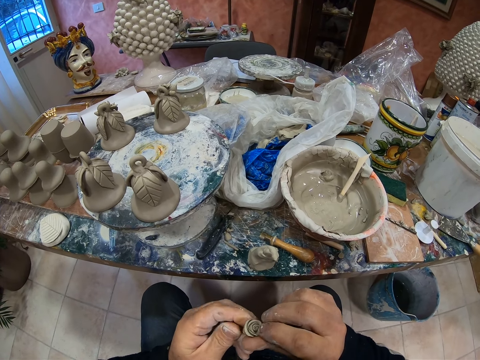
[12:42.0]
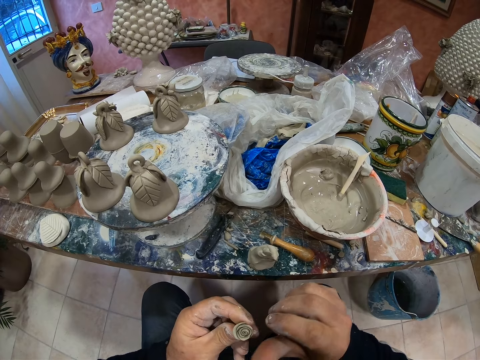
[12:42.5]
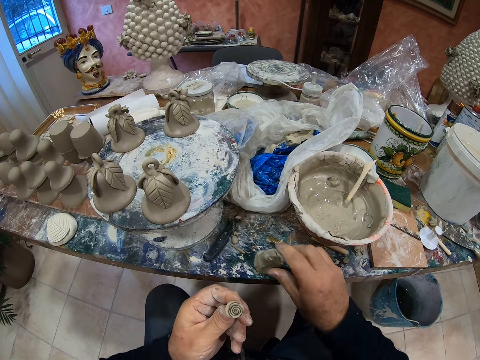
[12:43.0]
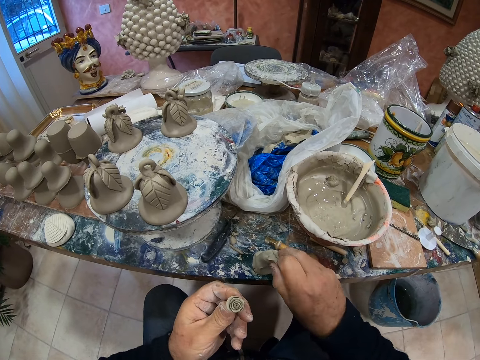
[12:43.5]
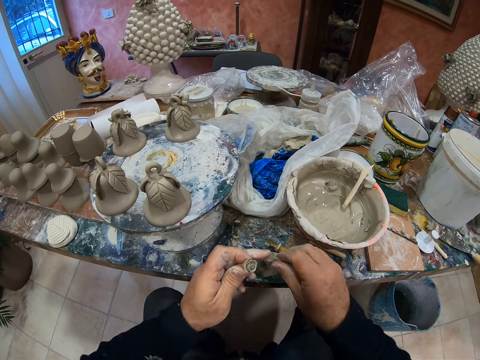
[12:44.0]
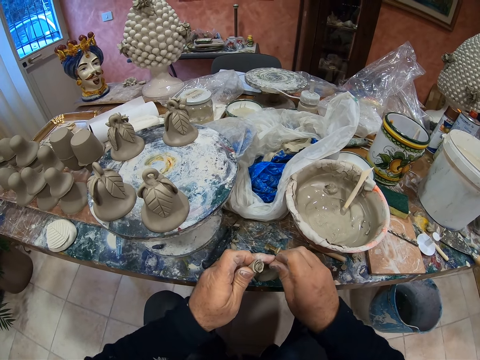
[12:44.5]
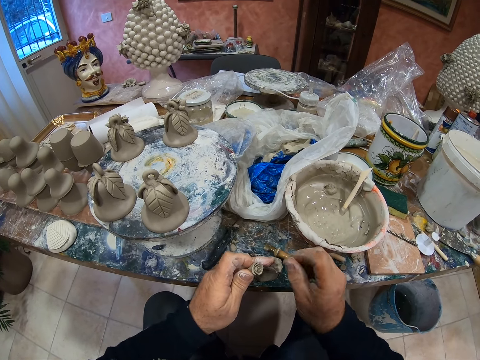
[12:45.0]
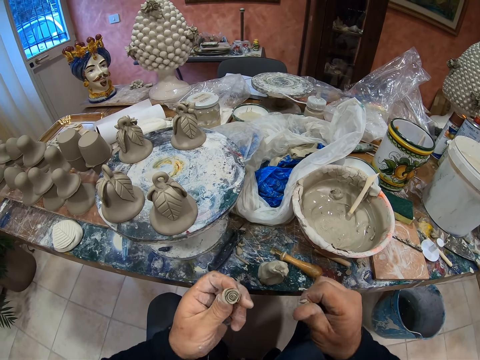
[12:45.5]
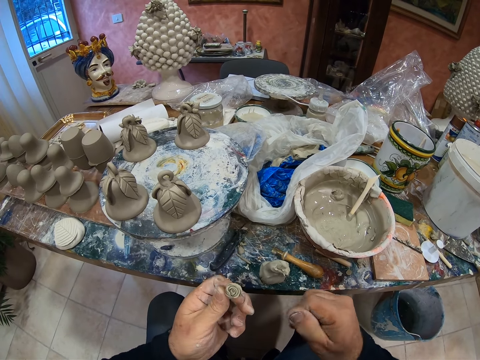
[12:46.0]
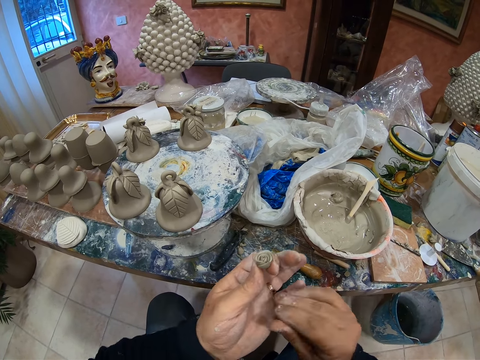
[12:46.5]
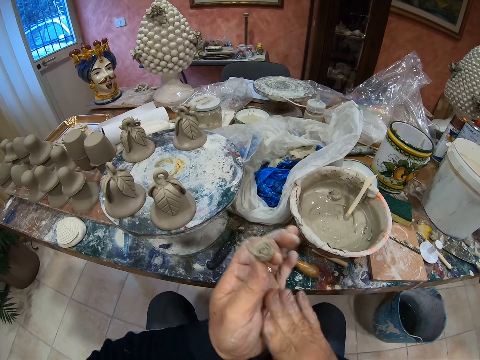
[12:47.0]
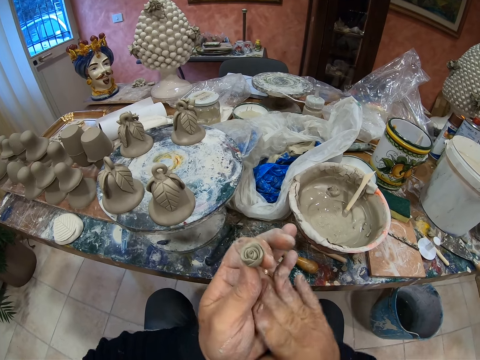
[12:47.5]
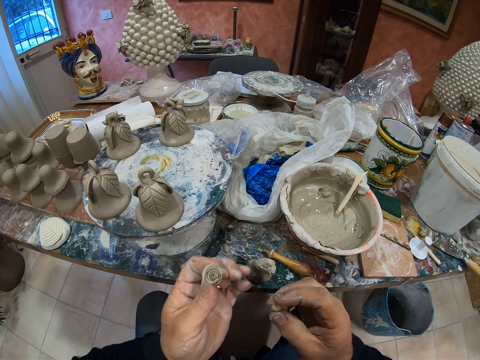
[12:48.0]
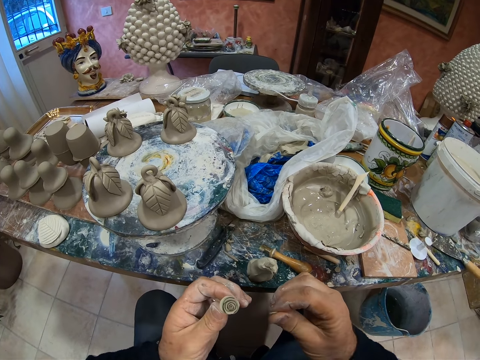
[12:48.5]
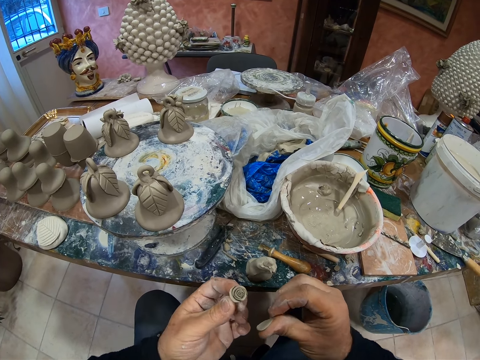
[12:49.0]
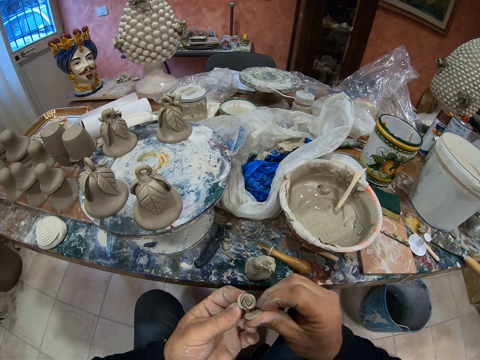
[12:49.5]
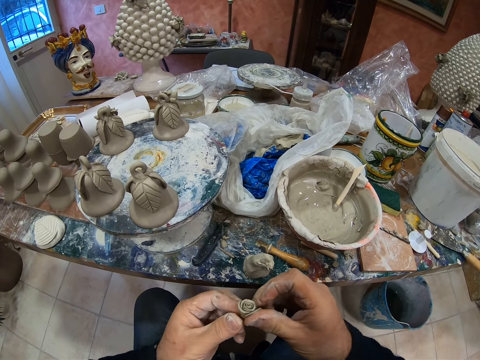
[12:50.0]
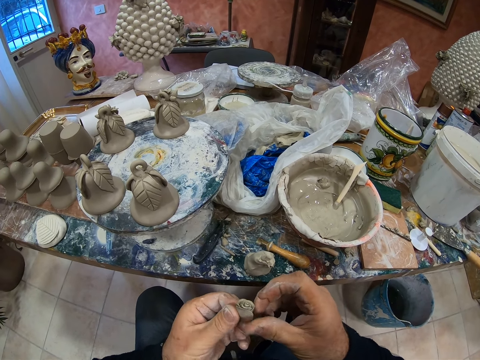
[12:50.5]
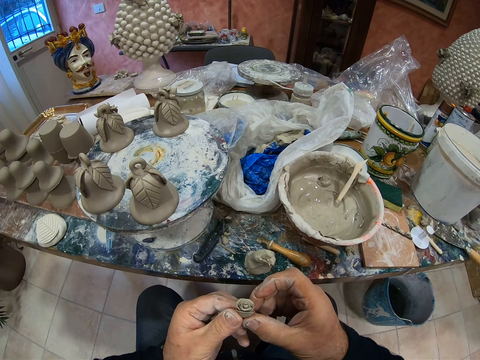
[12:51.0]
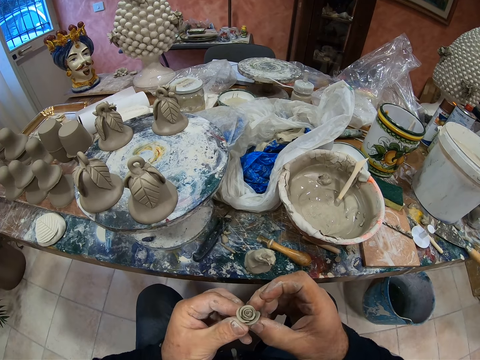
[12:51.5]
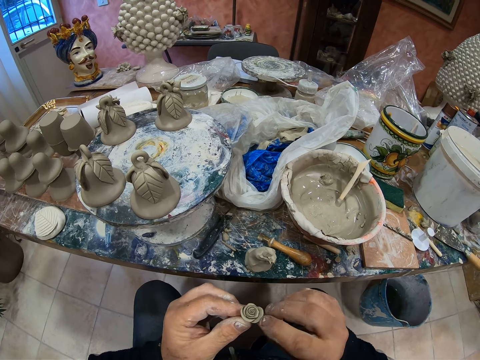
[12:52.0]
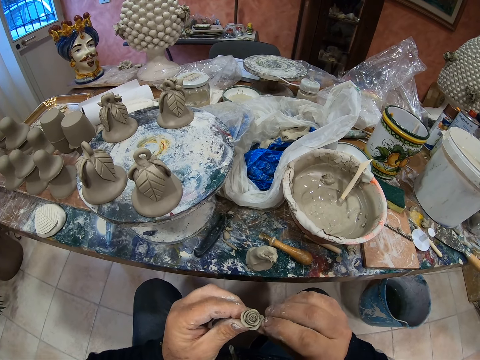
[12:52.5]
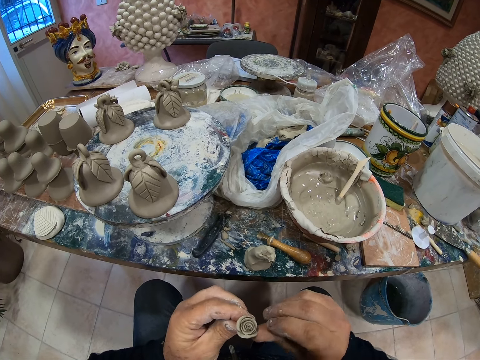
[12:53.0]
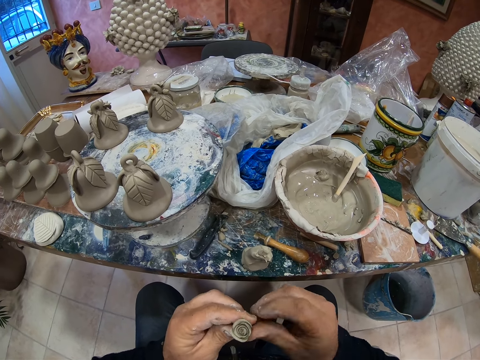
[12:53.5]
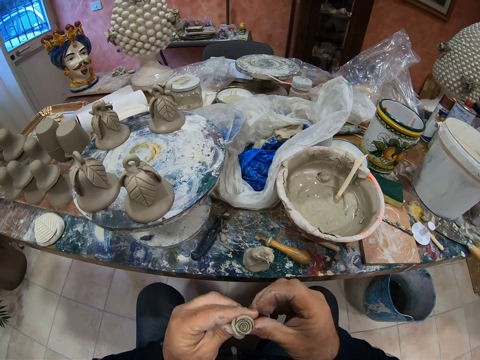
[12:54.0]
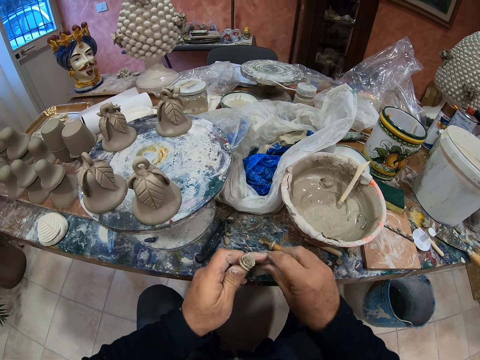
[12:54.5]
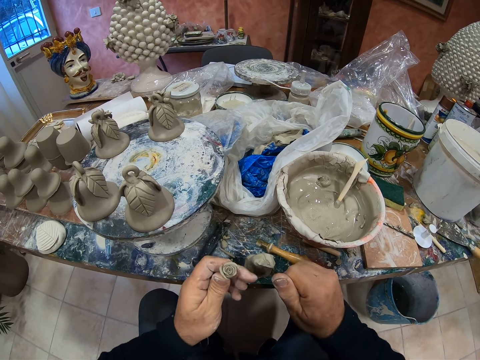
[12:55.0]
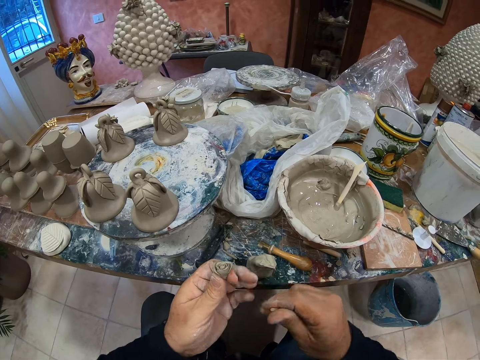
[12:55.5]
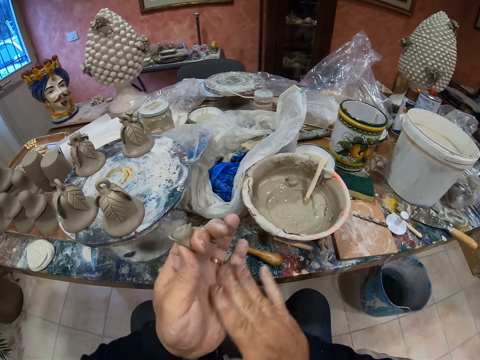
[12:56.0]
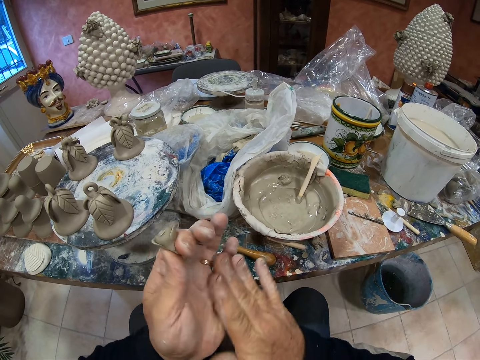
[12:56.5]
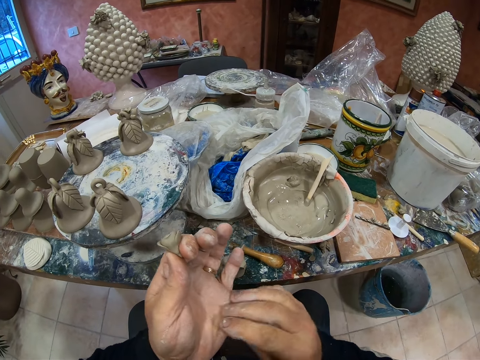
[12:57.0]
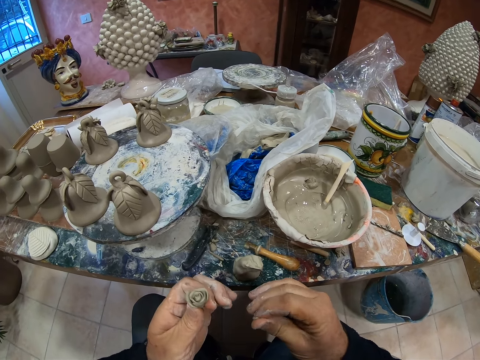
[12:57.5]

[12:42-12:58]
The camera wearer cuts the clay. They roll the small clay on the hand. They mold the clay together. They cut the clay. They roll the small clay on the hand.

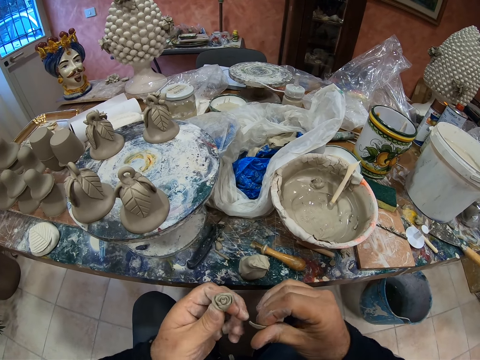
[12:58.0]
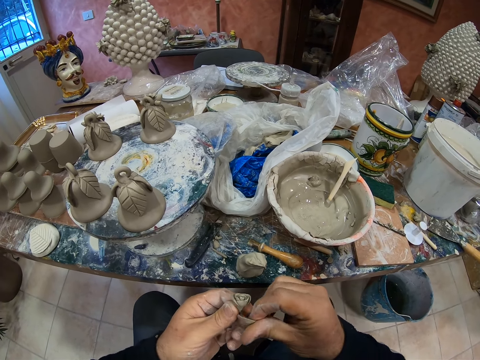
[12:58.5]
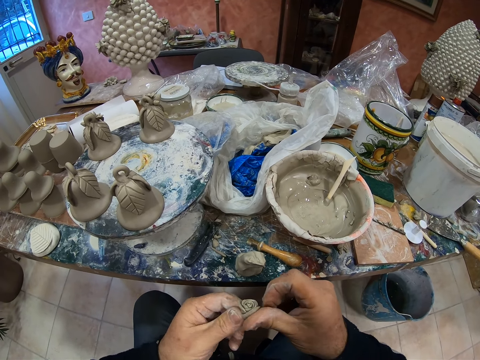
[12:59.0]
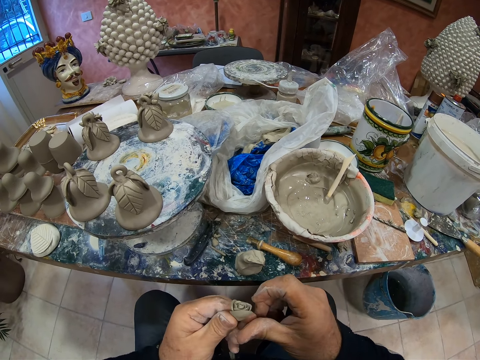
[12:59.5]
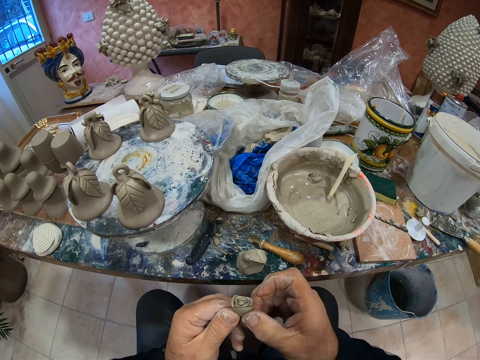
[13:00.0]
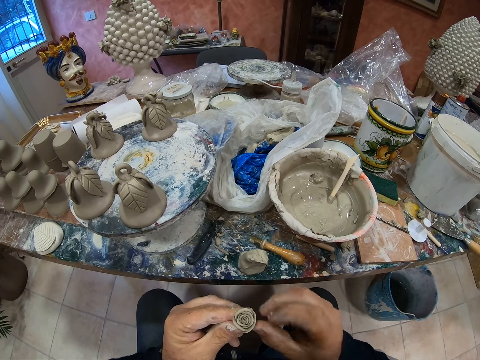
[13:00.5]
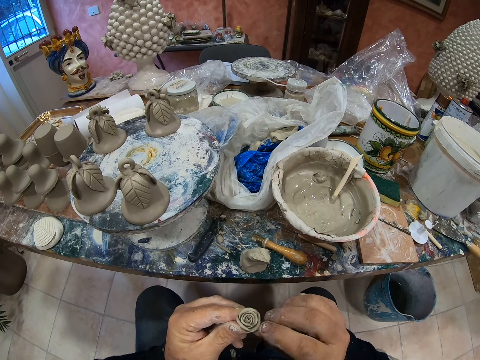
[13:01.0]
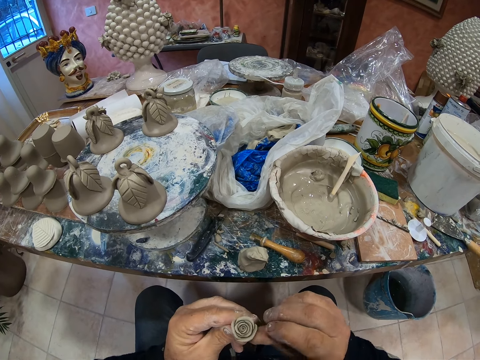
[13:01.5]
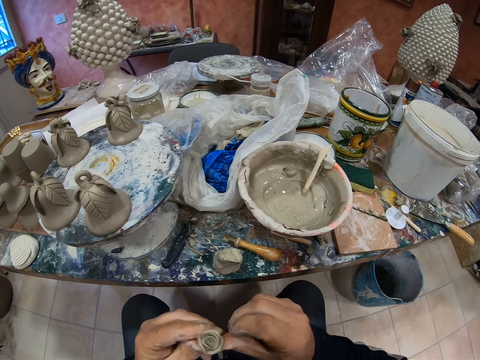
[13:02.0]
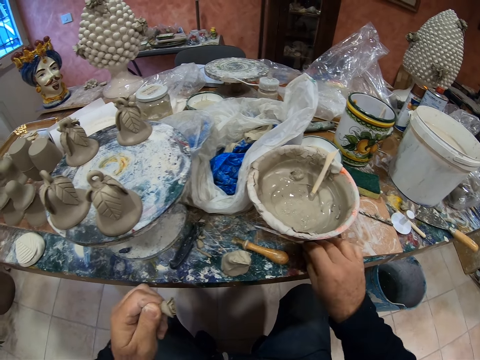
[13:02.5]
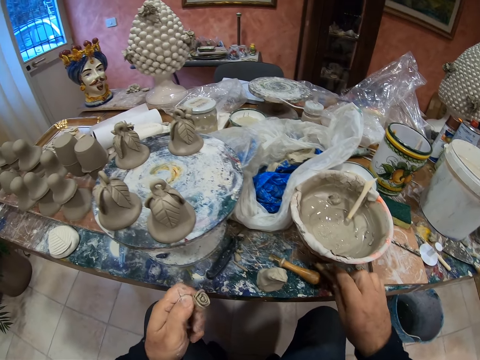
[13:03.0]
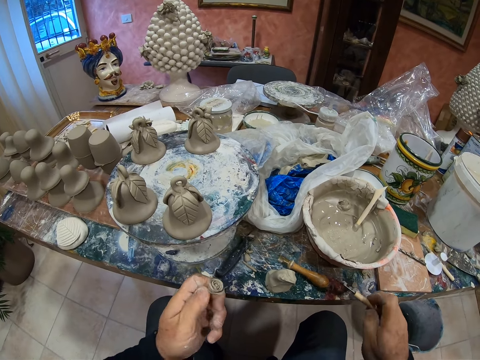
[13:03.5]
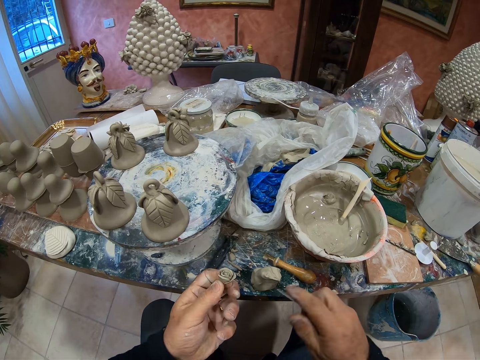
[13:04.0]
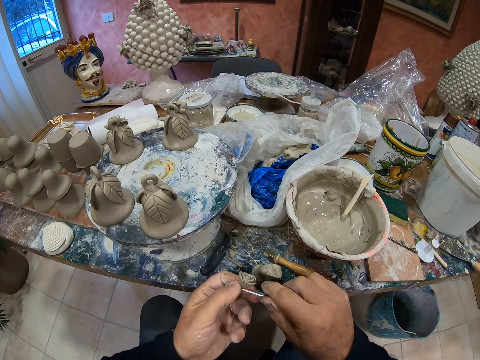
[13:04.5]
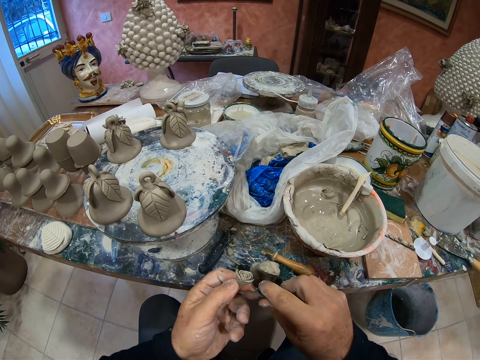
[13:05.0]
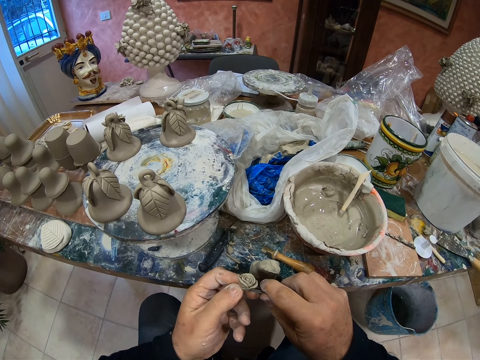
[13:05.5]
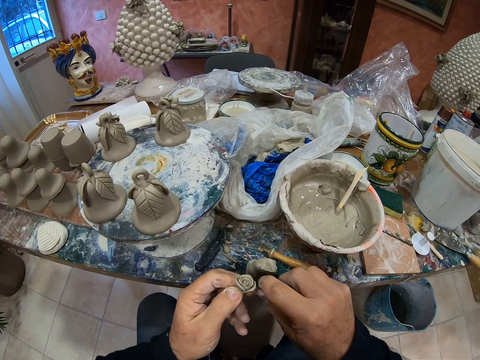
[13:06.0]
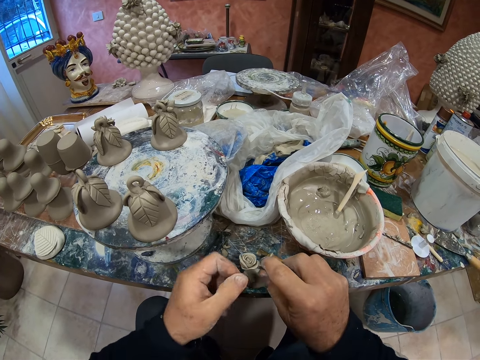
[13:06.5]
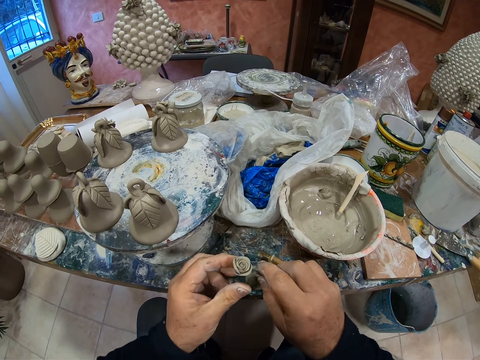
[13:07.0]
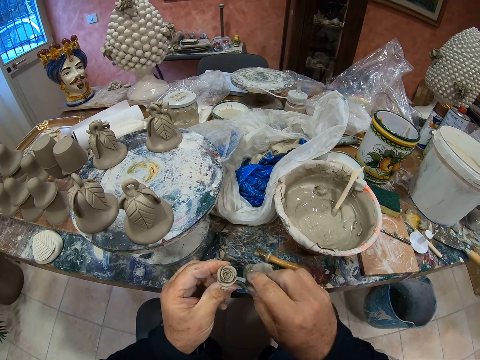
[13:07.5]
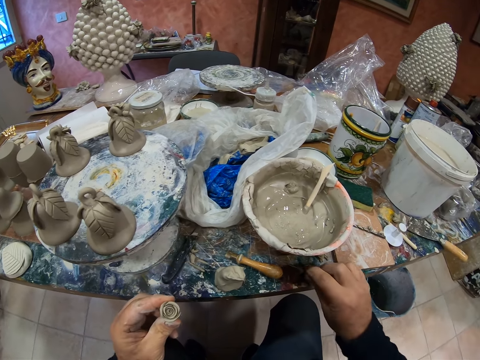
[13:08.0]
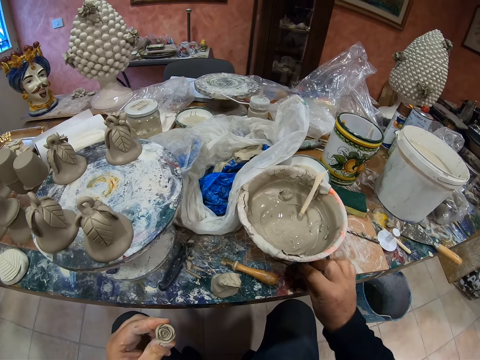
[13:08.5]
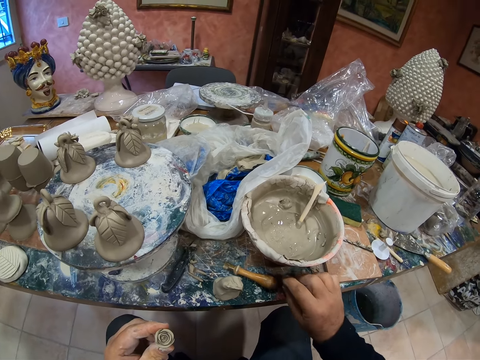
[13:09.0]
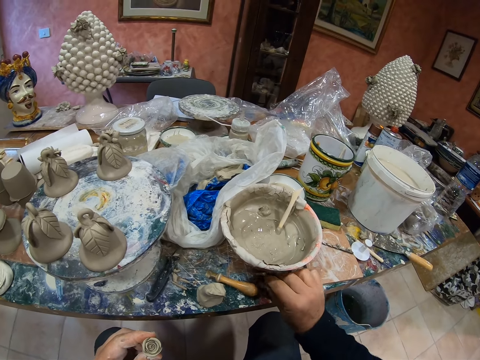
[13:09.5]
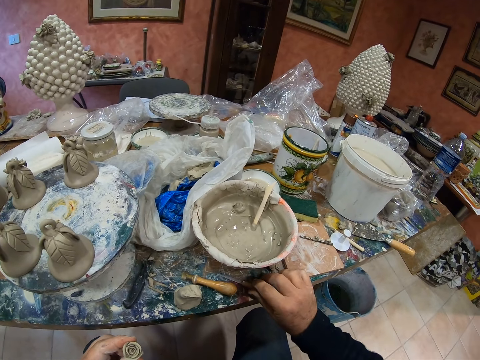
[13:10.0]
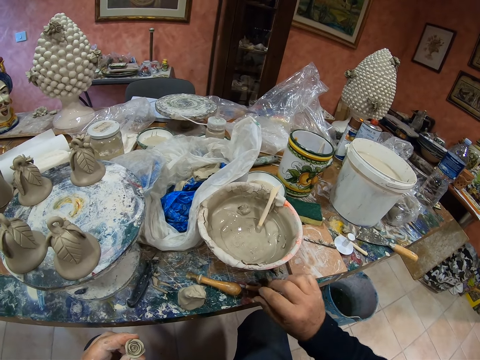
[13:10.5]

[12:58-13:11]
The camera wearer molds the clay together. They pick up the knife from the table. They cut the clay portrait with the knife. They put the knife down.
